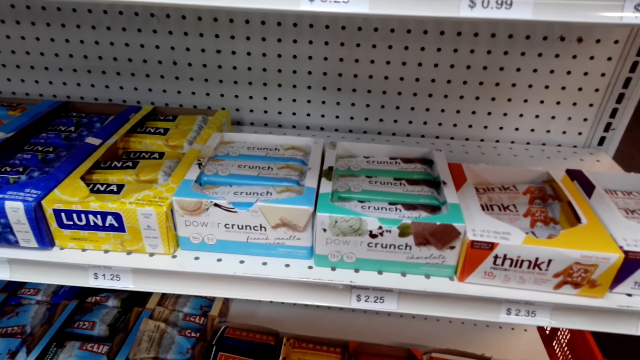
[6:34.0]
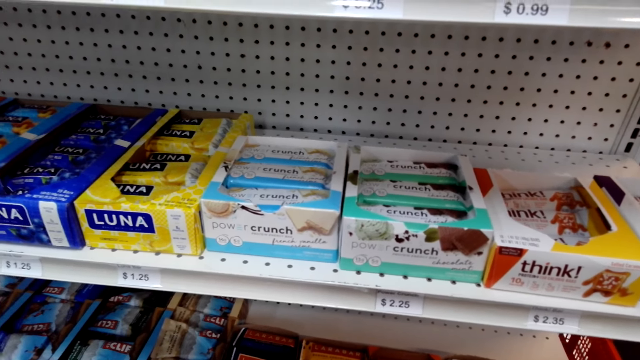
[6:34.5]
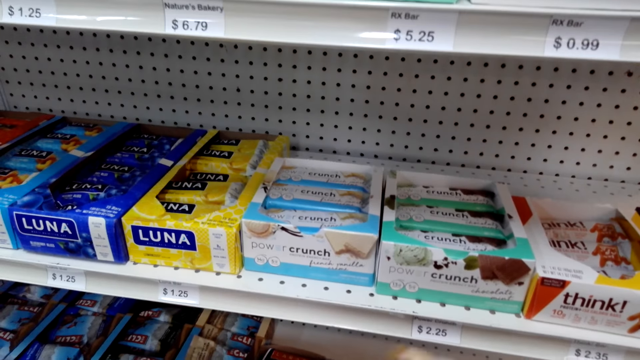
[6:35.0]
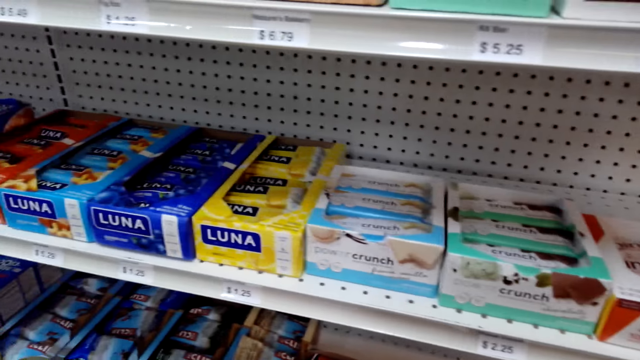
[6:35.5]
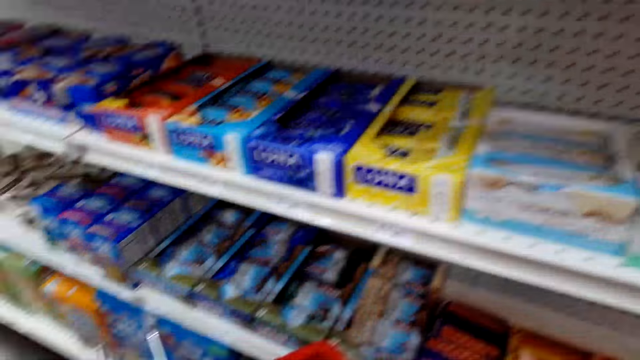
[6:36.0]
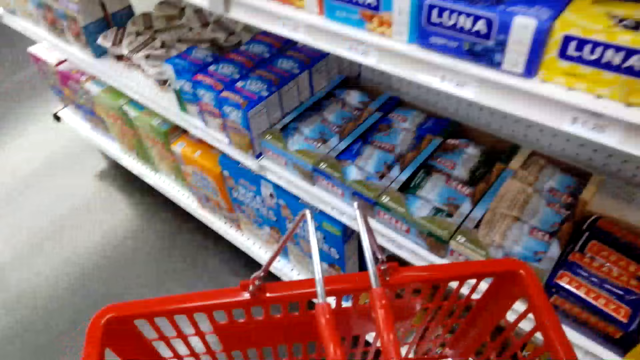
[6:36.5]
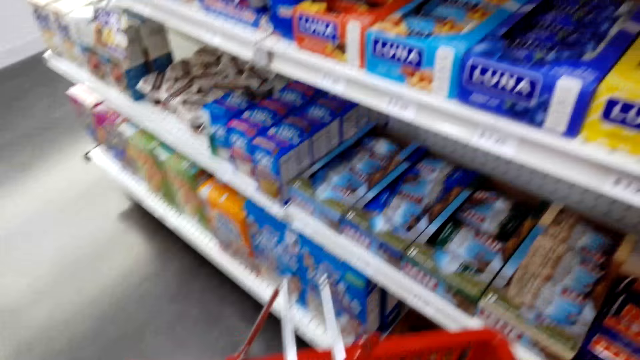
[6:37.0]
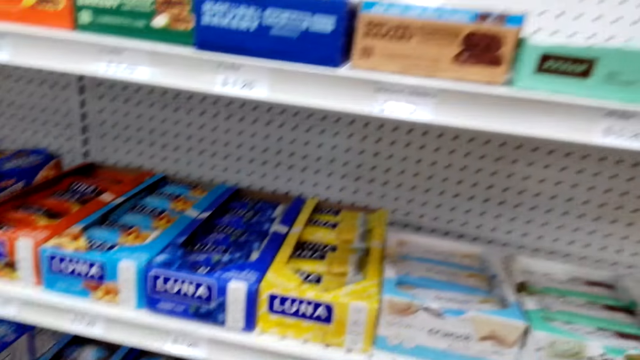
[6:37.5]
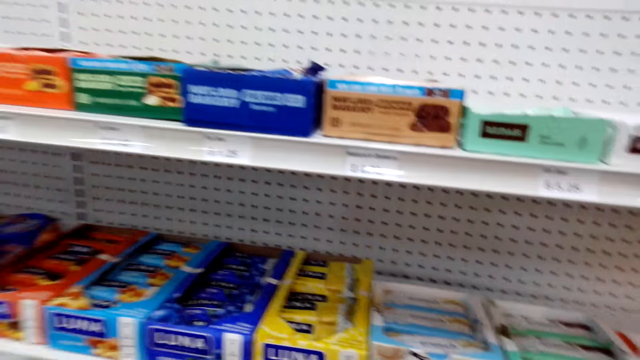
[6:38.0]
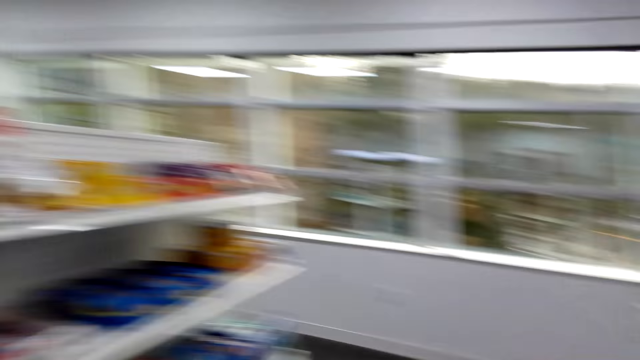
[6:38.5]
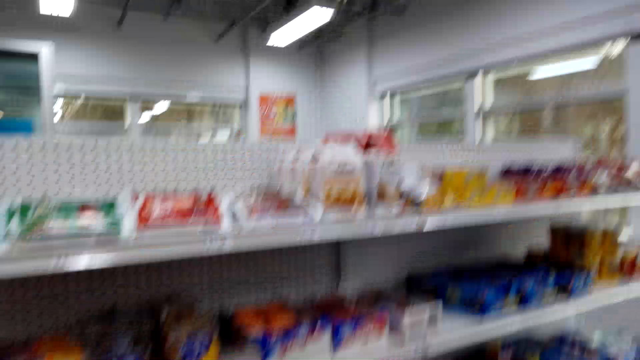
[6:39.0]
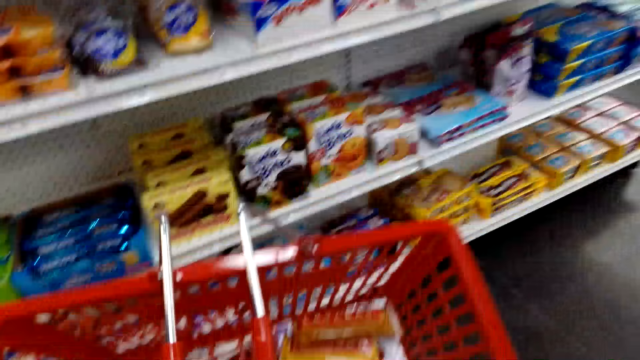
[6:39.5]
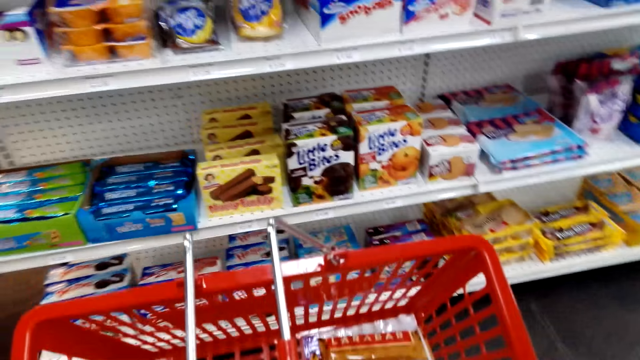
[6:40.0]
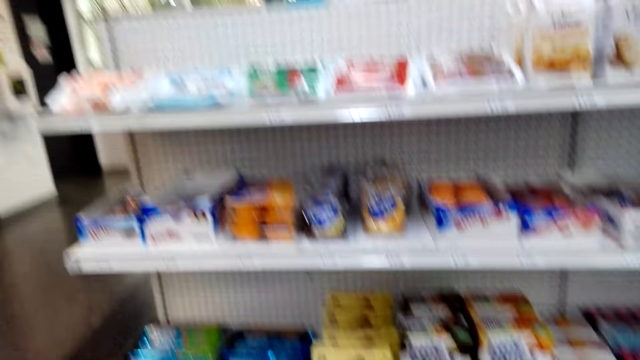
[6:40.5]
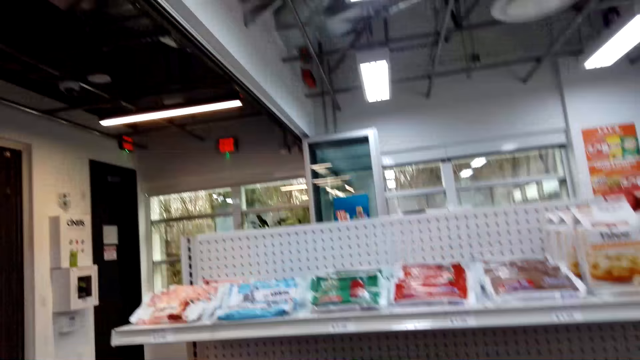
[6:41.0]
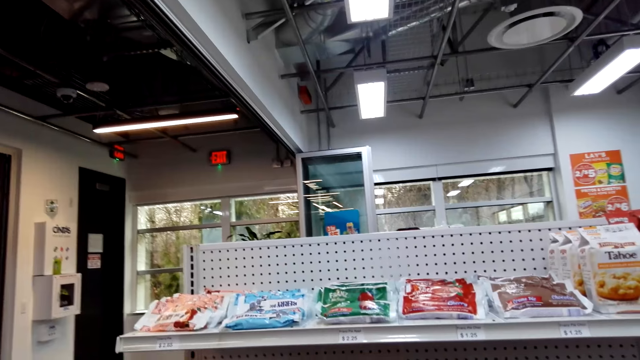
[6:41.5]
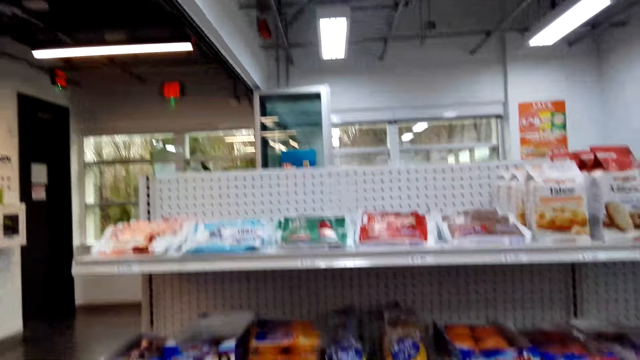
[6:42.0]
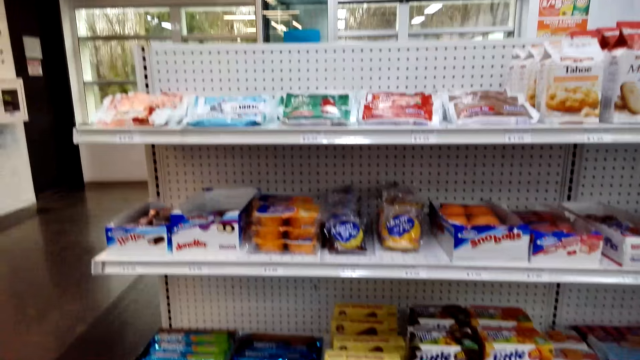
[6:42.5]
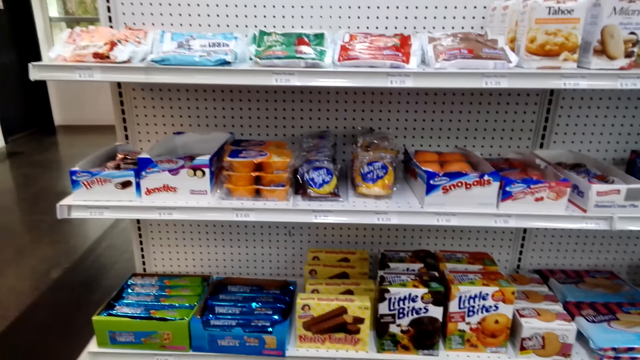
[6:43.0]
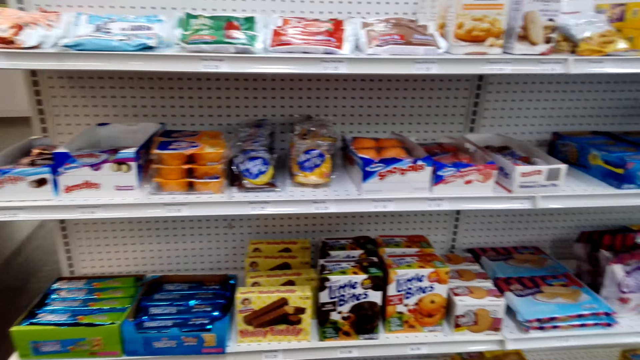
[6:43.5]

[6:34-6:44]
The camera wearer puts an item in the cart.

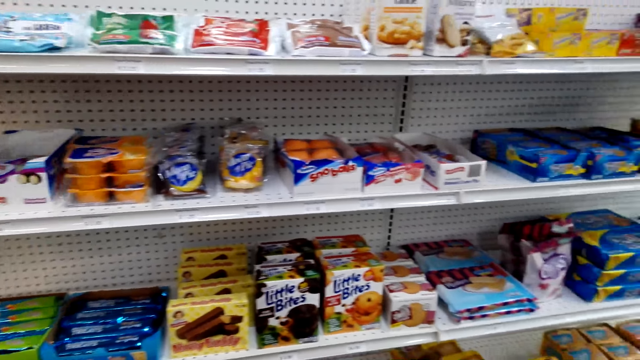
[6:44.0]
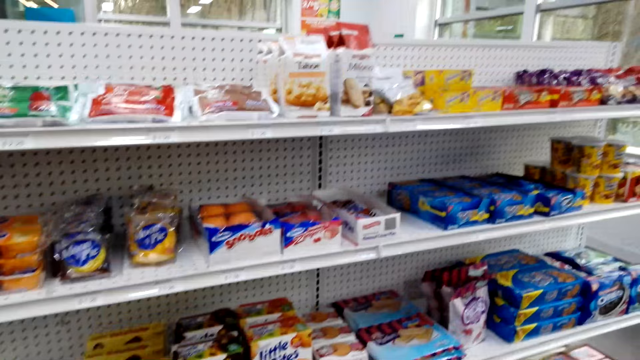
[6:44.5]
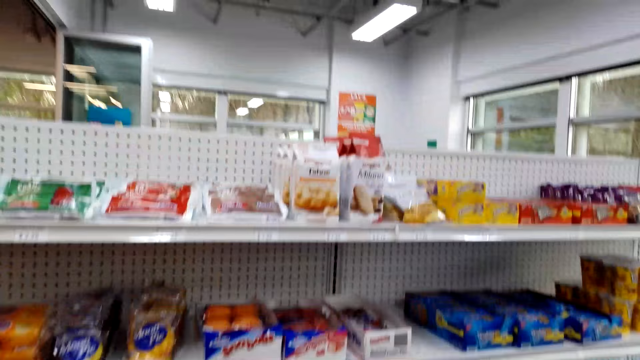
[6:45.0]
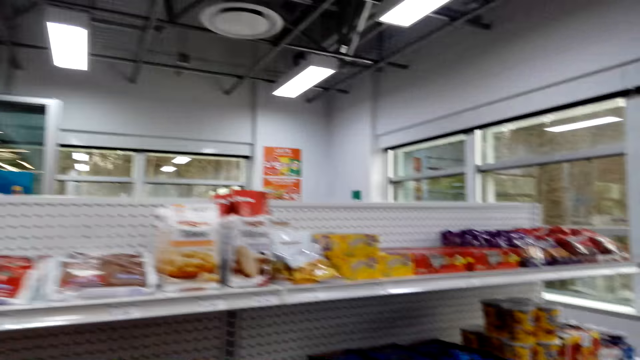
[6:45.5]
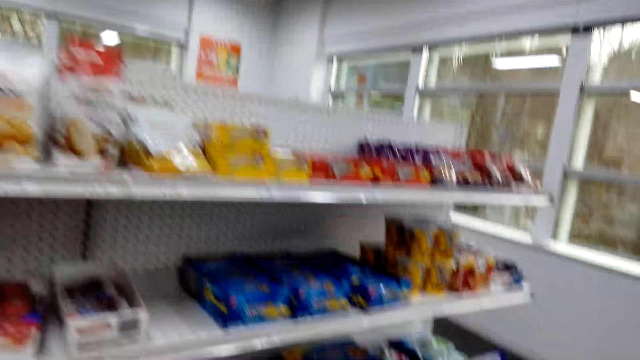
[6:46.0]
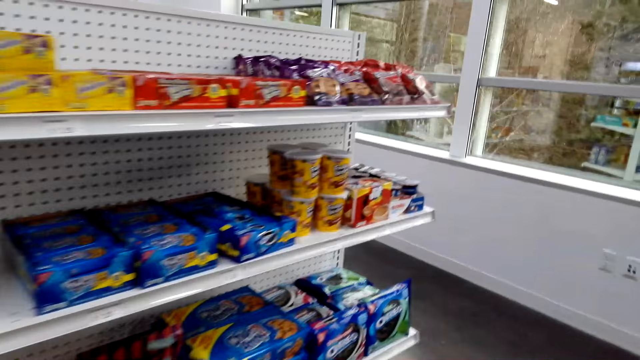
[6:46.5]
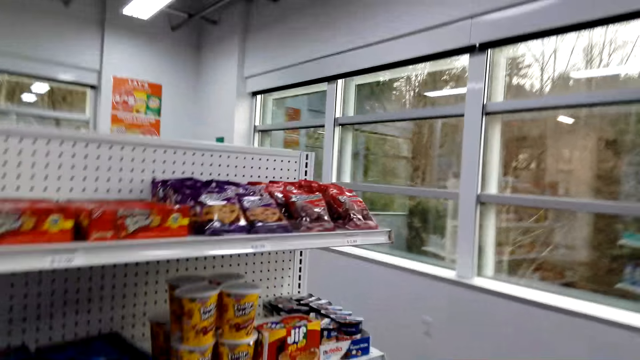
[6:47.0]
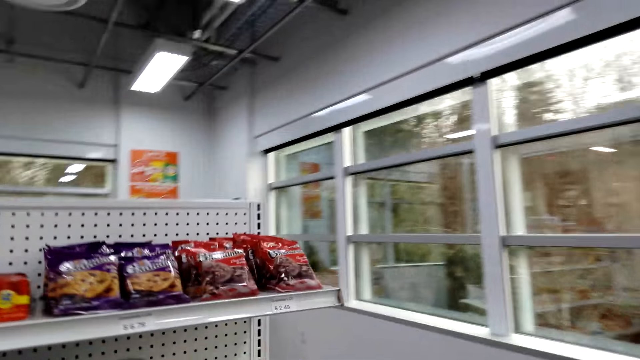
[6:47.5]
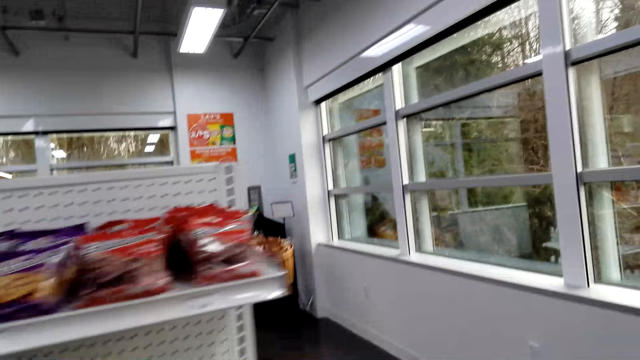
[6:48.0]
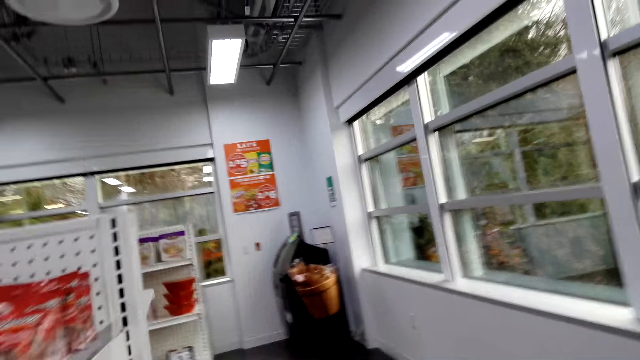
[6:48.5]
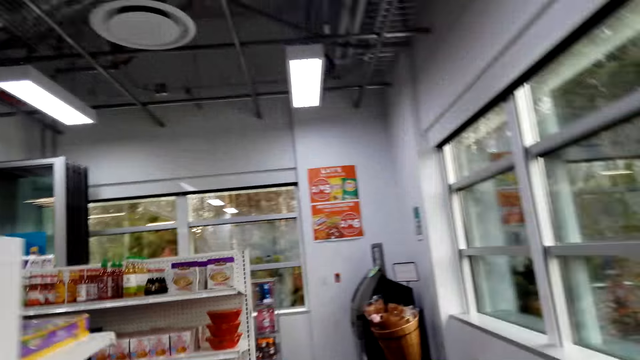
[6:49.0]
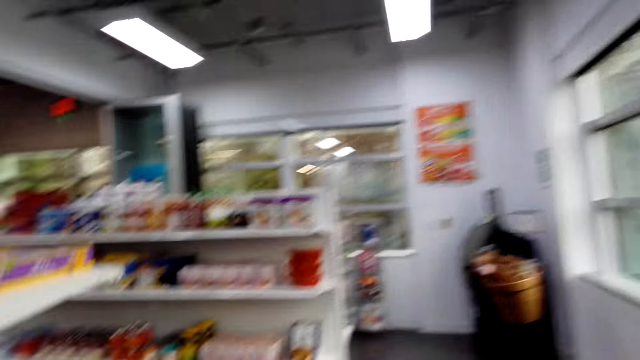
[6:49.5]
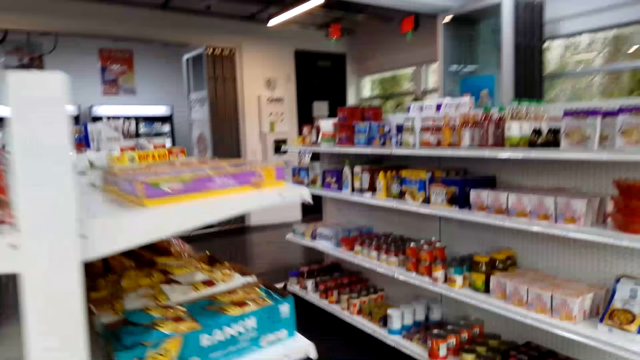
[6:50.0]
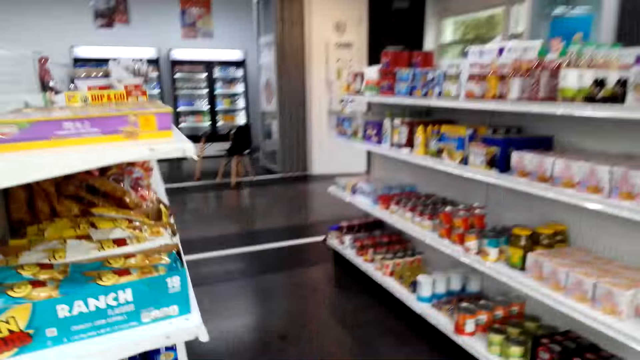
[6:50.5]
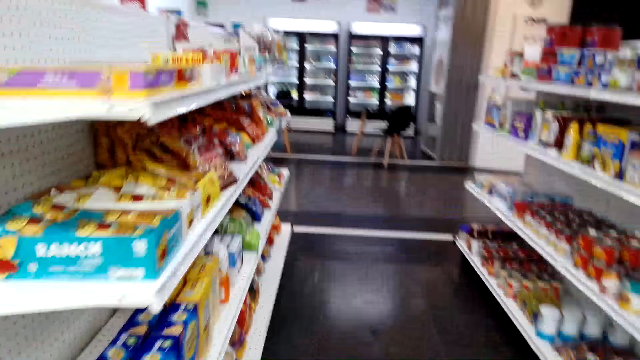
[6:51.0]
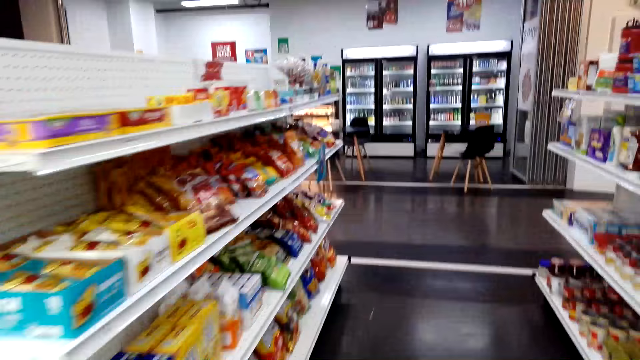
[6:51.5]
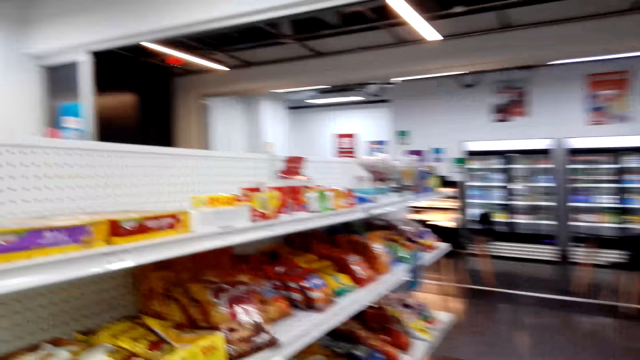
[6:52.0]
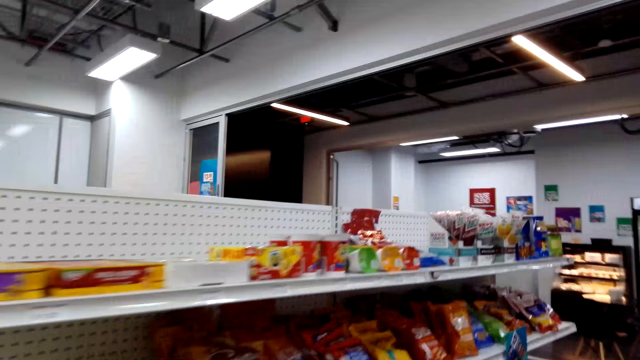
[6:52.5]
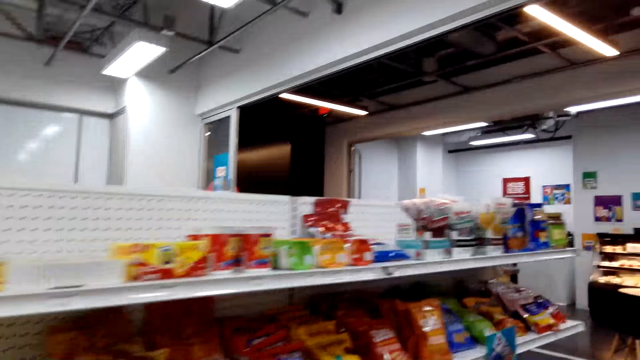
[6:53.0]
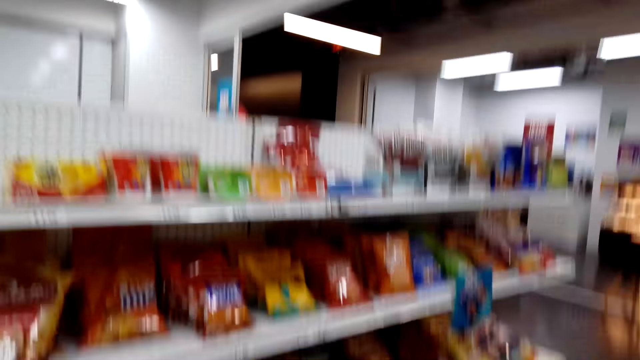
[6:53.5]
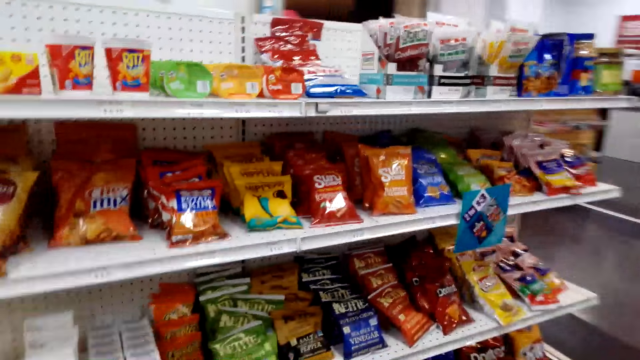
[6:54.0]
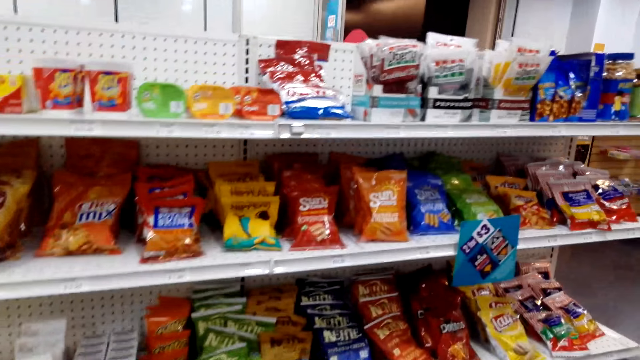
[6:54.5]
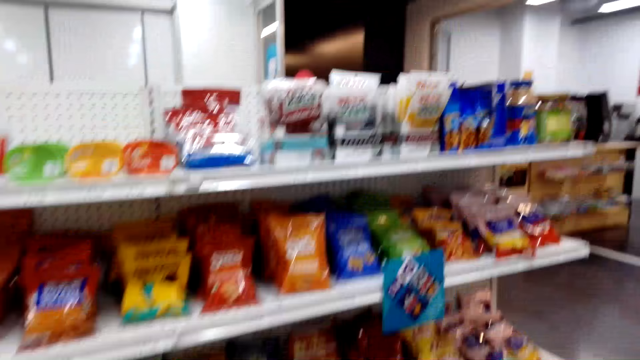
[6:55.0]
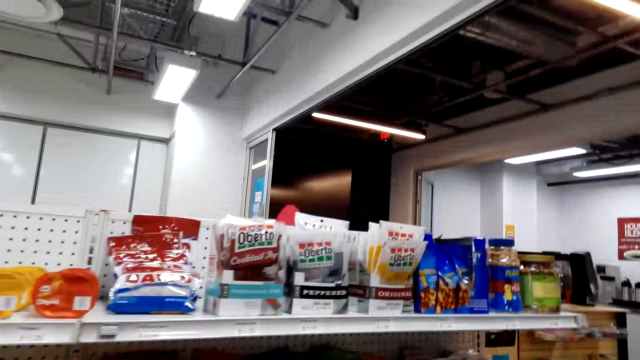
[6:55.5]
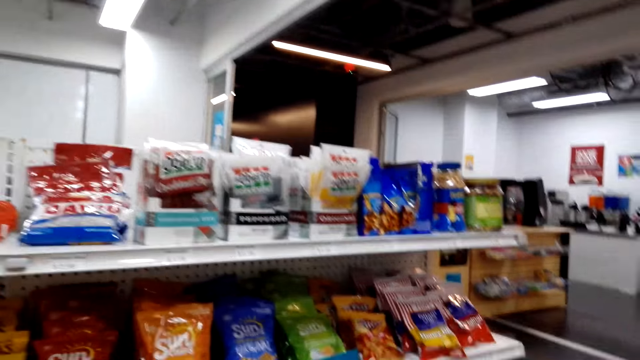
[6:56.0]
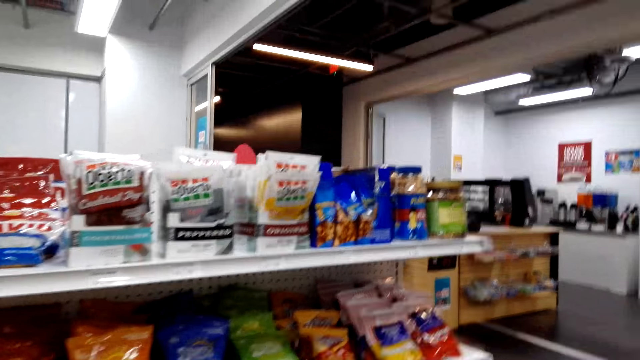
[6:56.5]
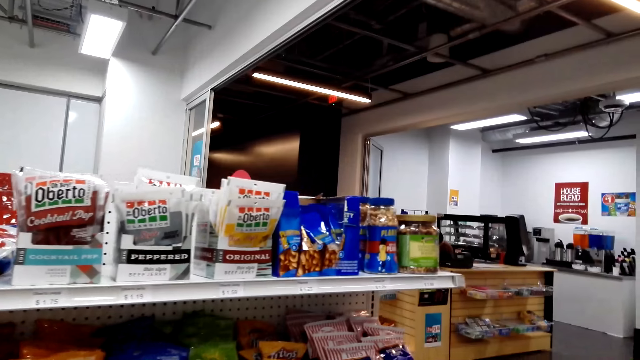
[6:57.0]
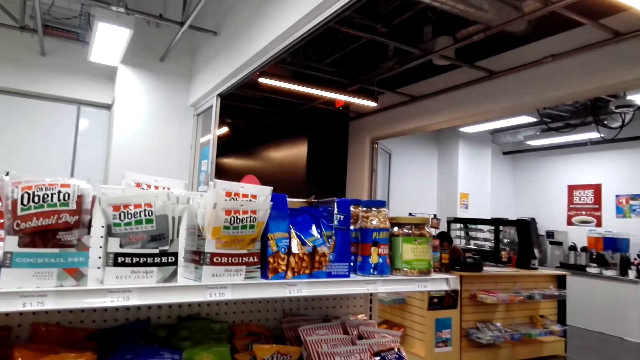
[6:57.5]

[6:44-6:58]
The camera wearer walks along the supermarket aisles around the shelf.
